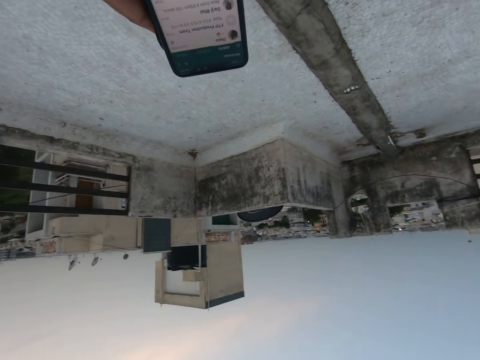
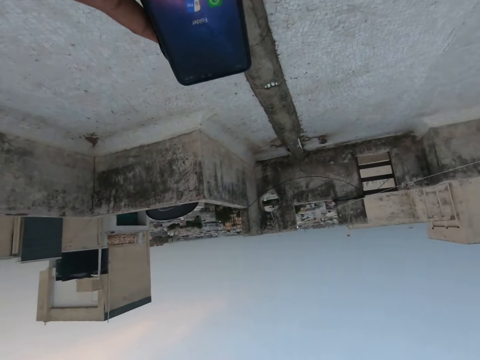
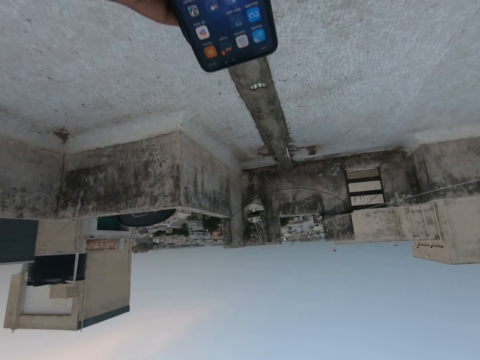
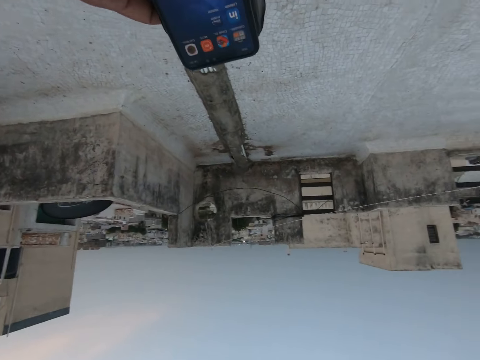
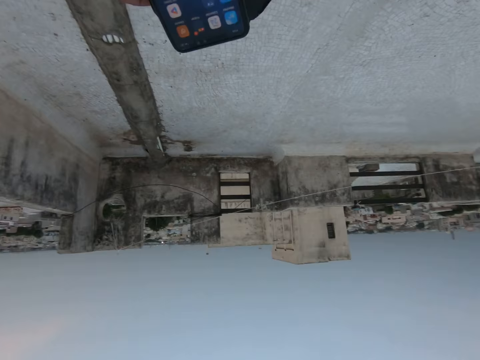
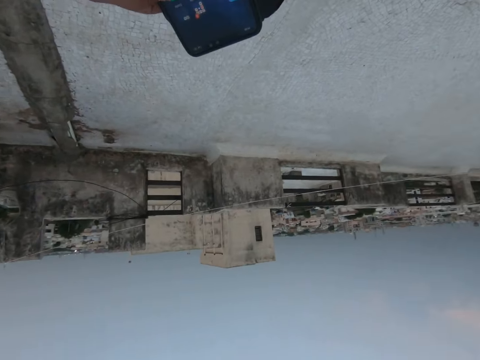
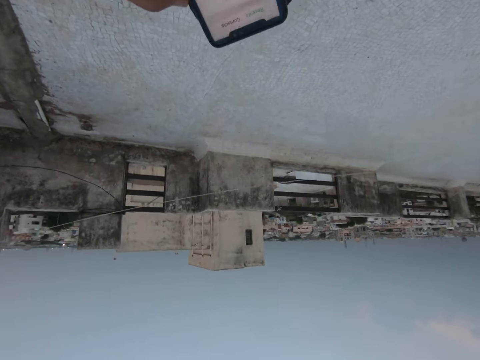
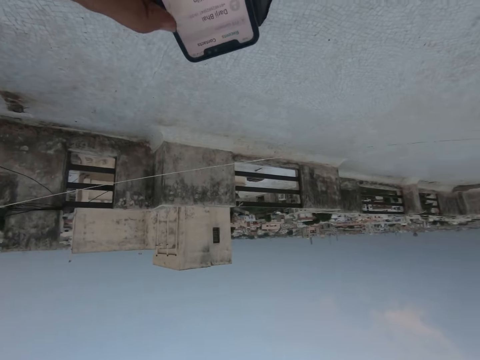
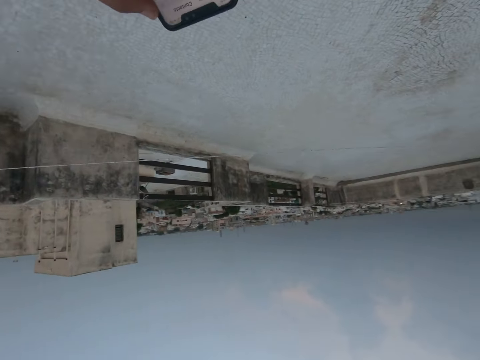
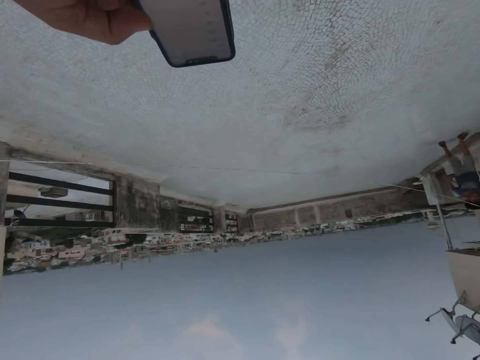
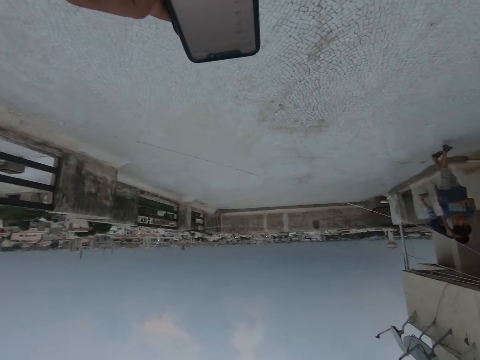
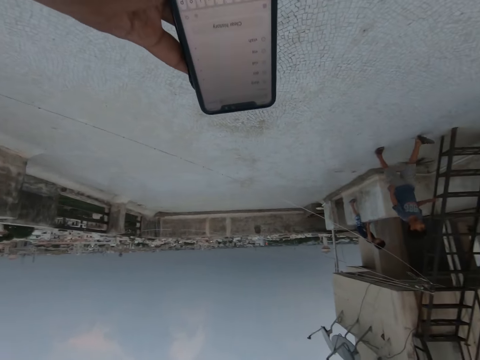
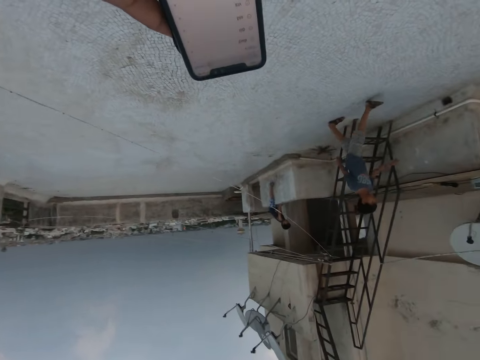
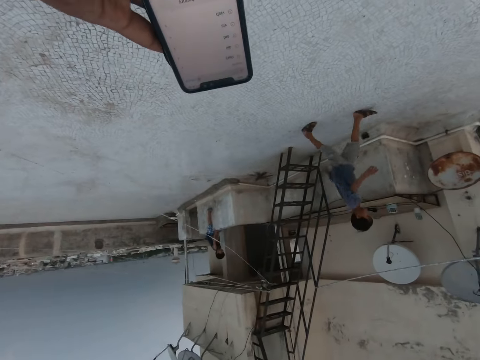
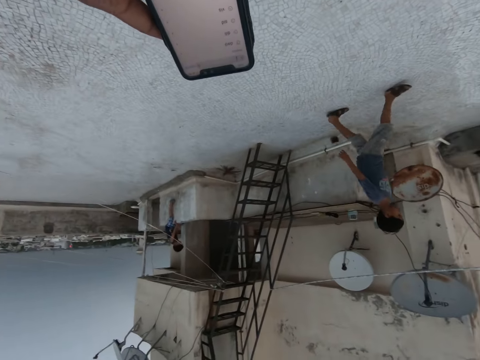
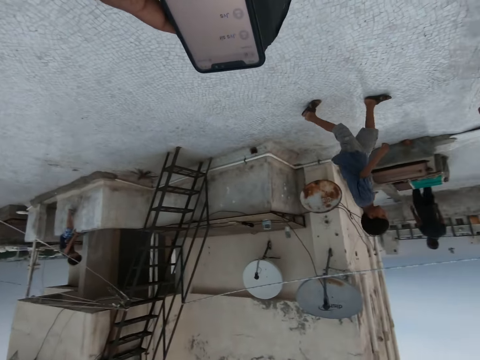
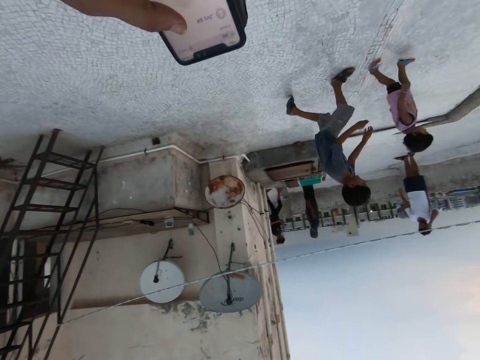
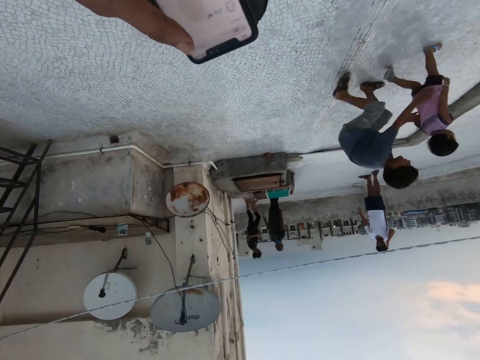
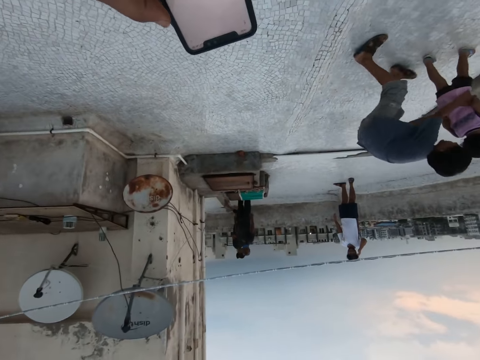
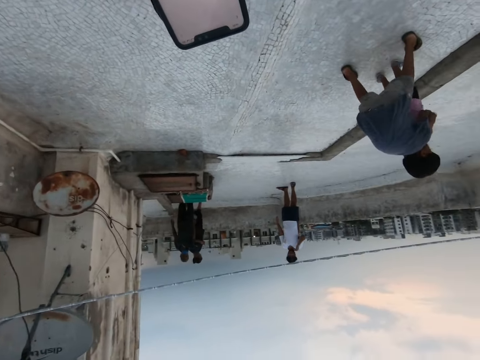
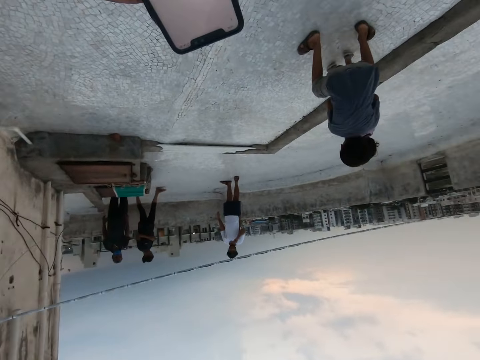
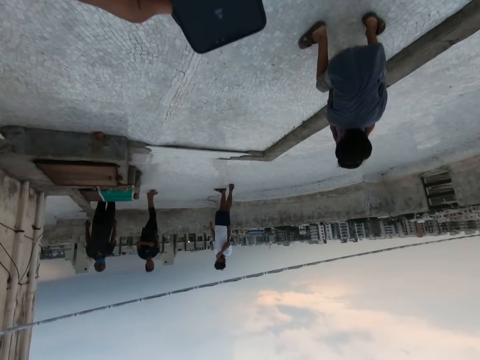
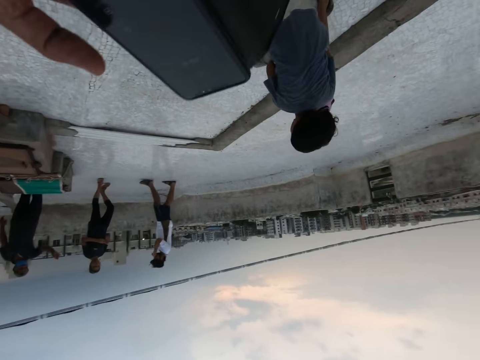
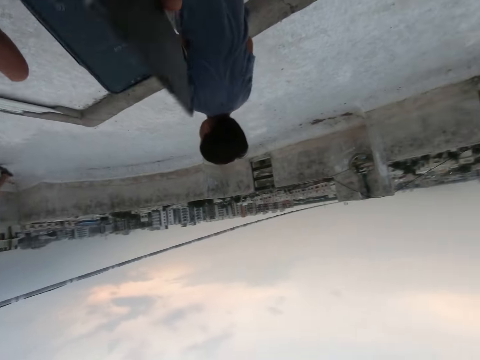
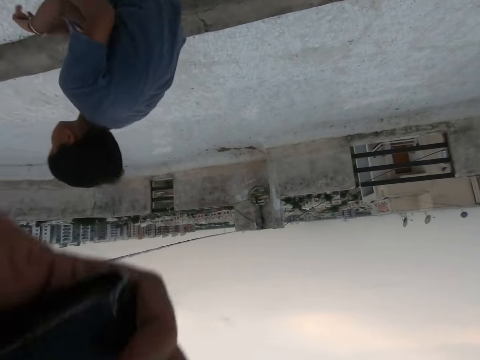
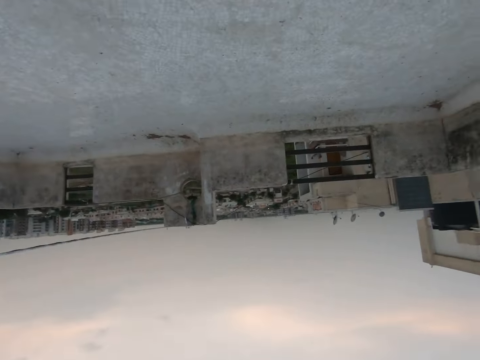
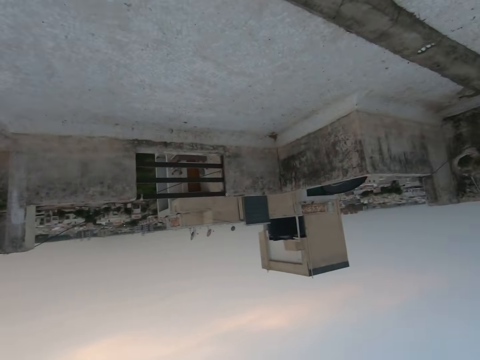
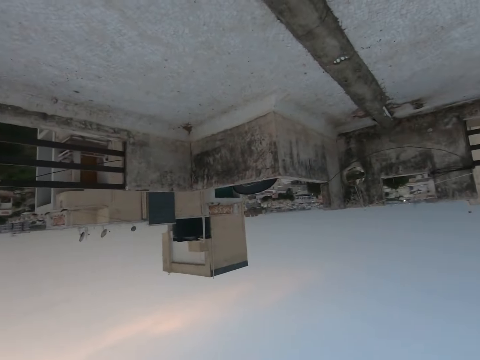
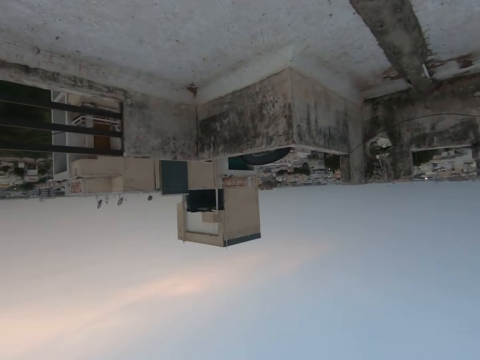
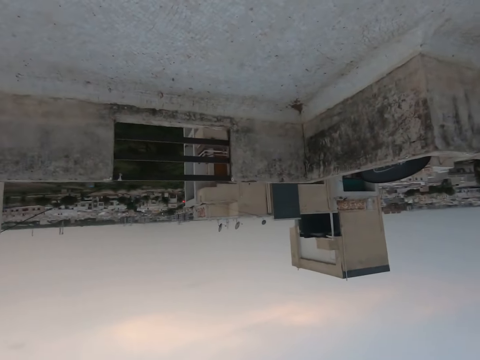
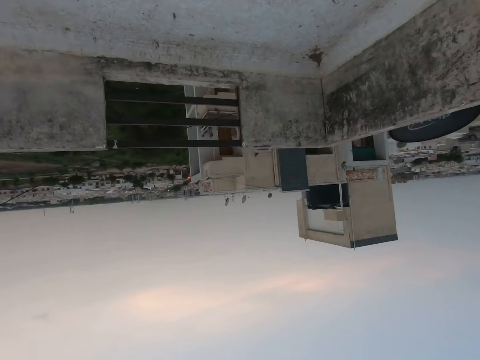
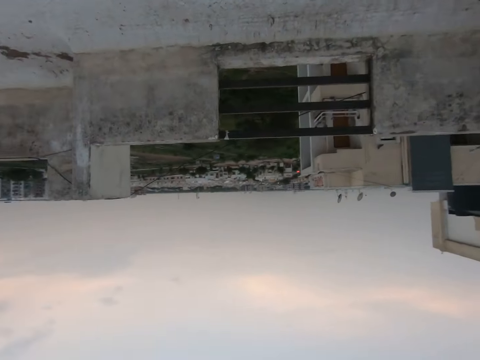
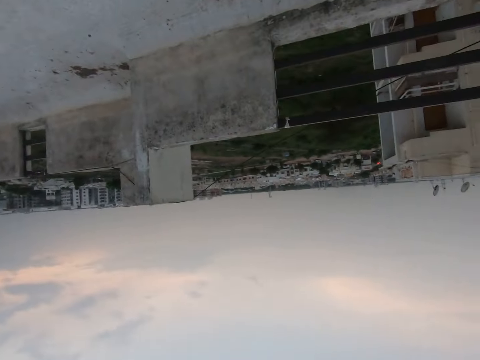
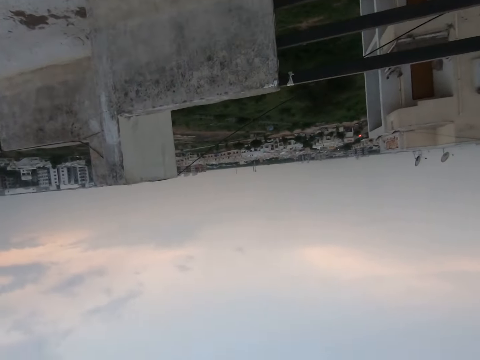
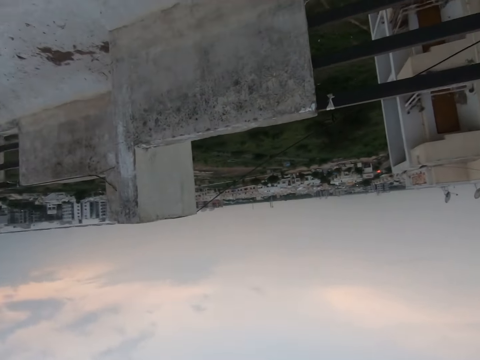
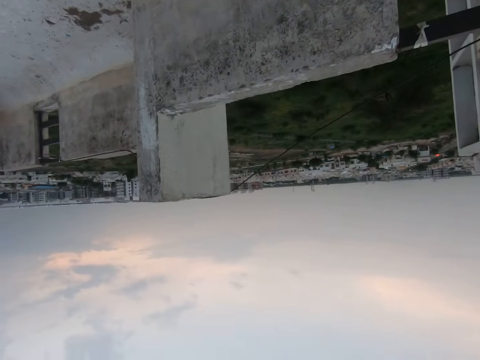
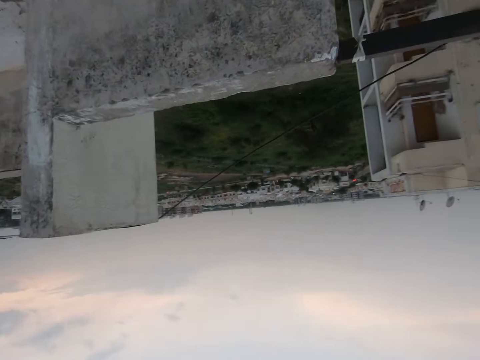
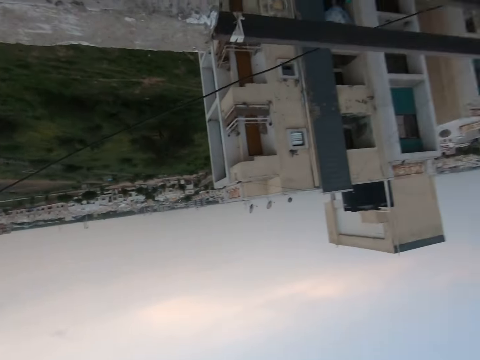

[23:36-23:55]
The camera wearer walks outside. He uses a phone. The boy walks towards another boy. The camera wearer looks at a child. He presses the phone with his right hand. He looks at children playing. The first boy hugs the other boy. The camera wearer raises a hand. He looks around. He walks outside.

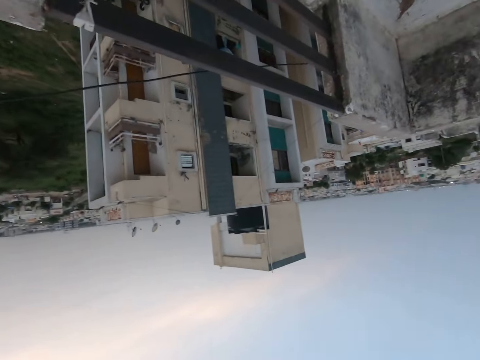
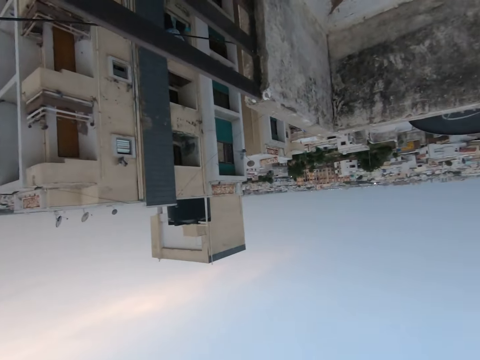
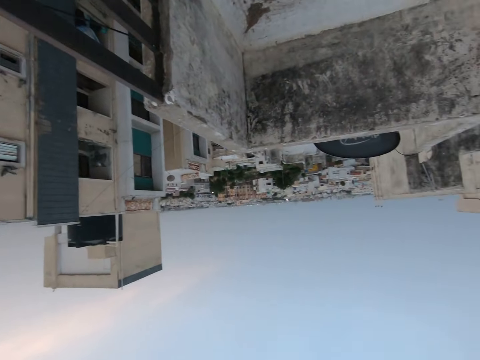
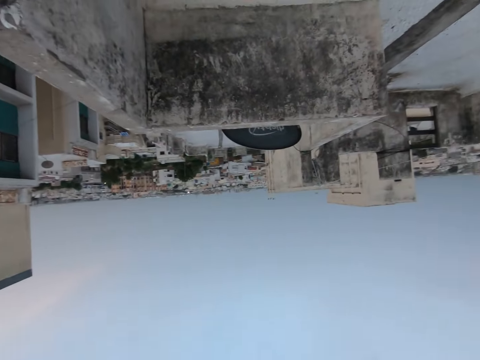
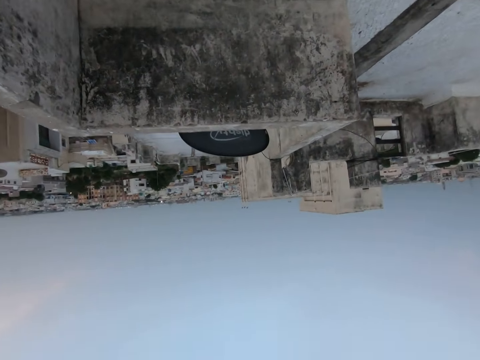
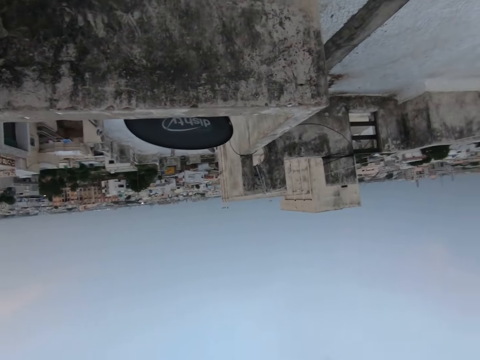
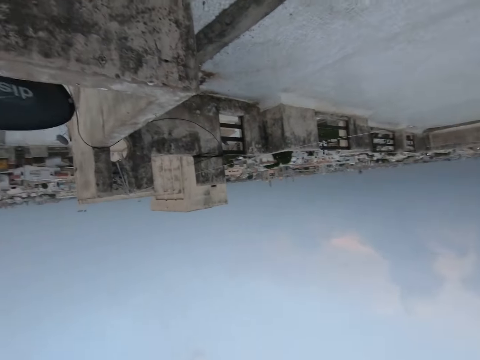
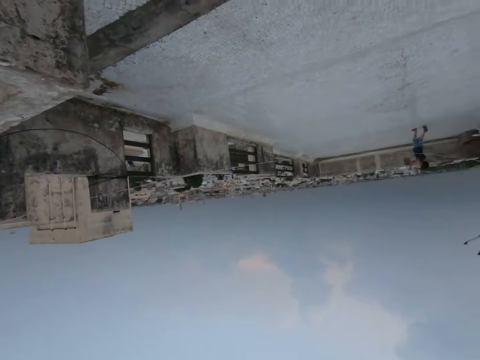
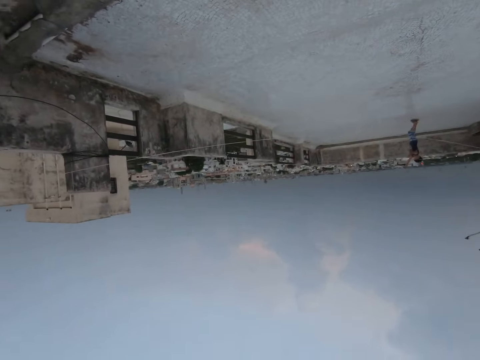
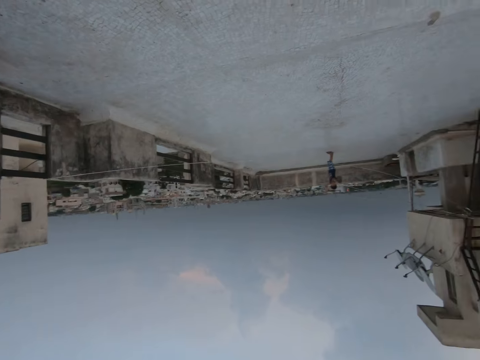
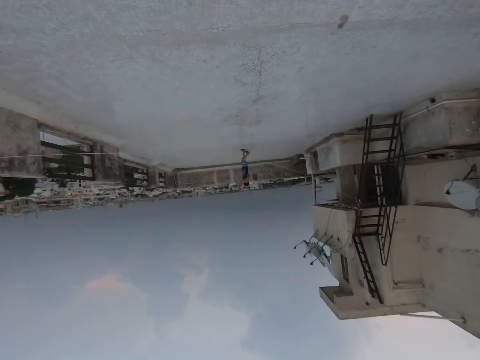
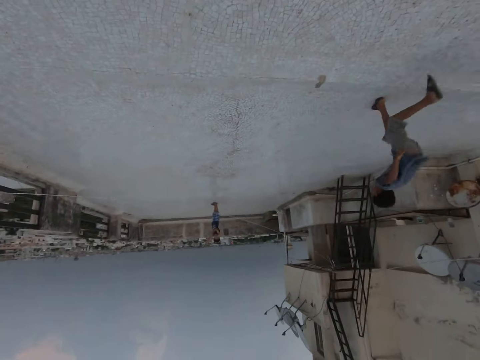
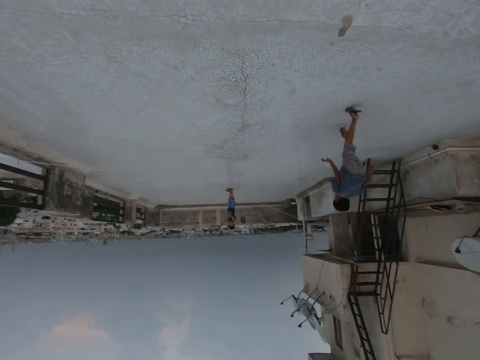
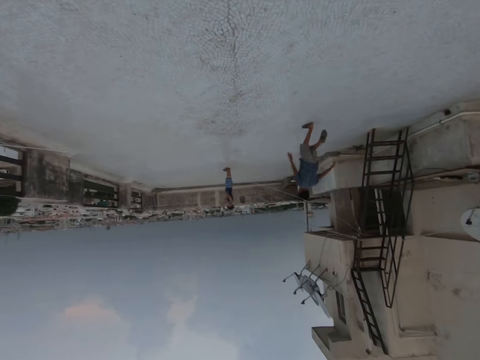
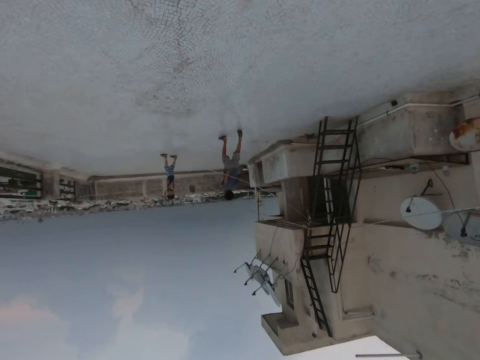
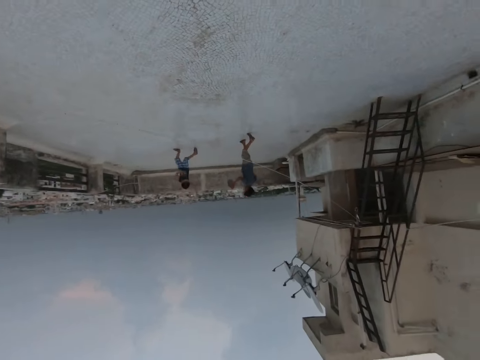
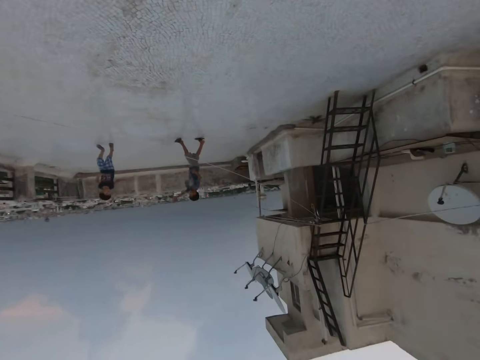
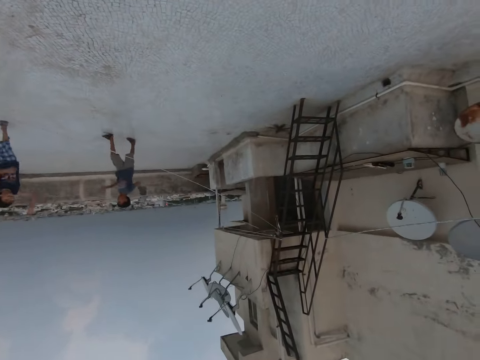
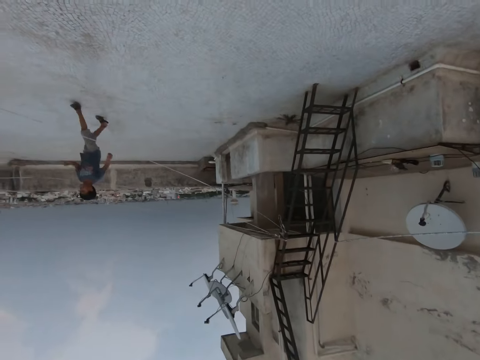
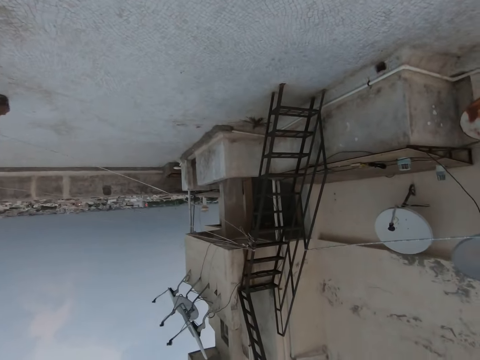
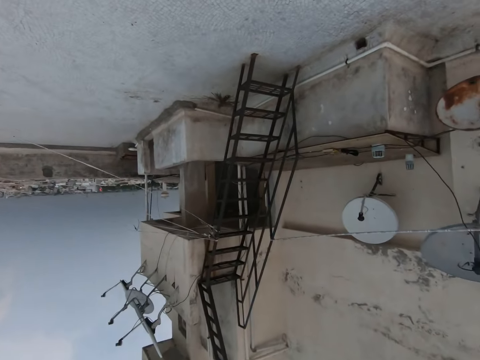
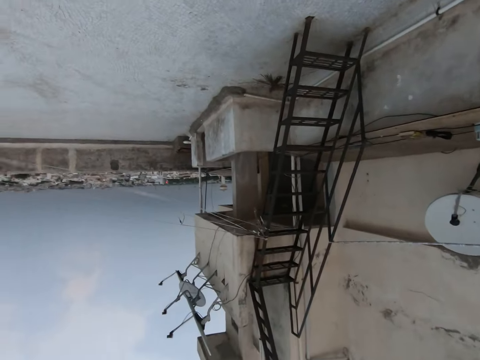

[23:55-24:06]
The camera wearer looks at children playing. The boy runs towards another boy. The camera wearer walks towards a building.
